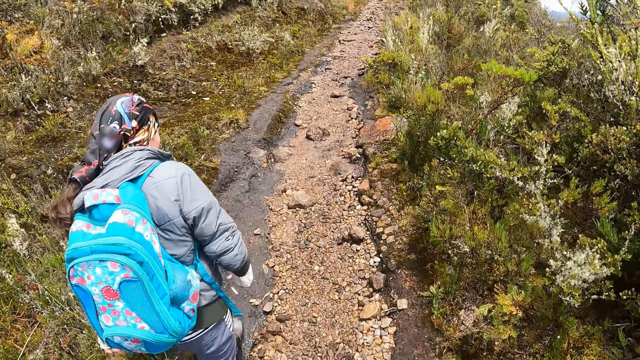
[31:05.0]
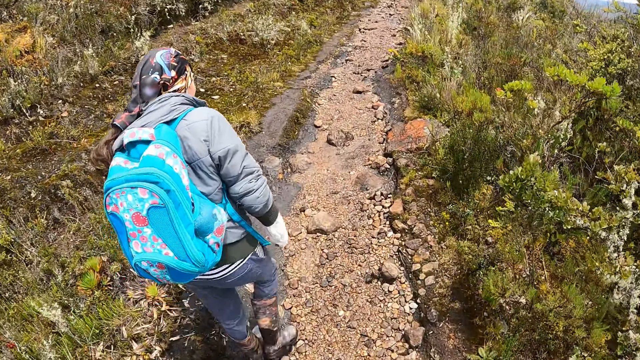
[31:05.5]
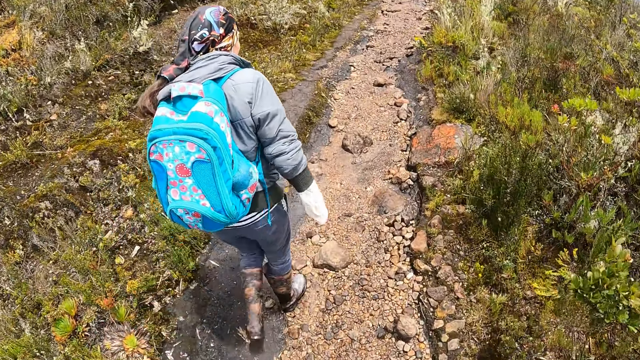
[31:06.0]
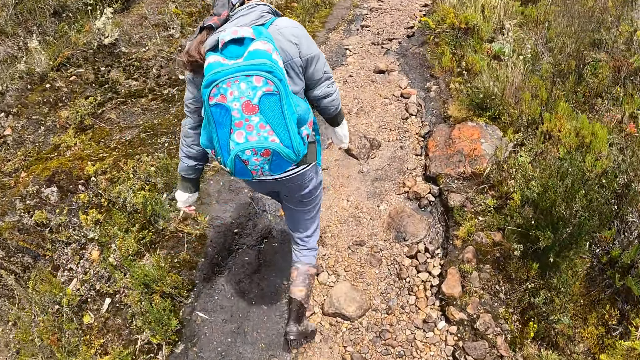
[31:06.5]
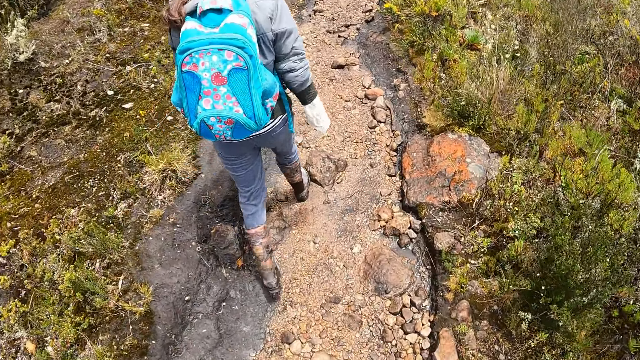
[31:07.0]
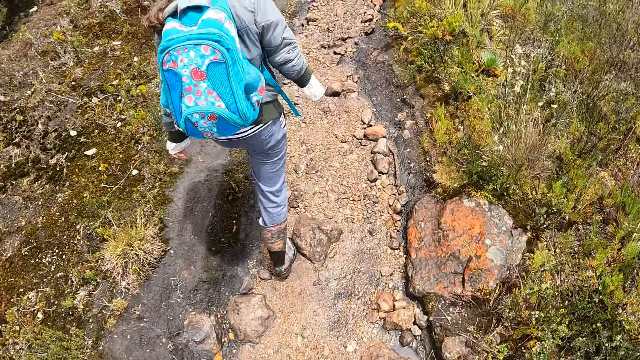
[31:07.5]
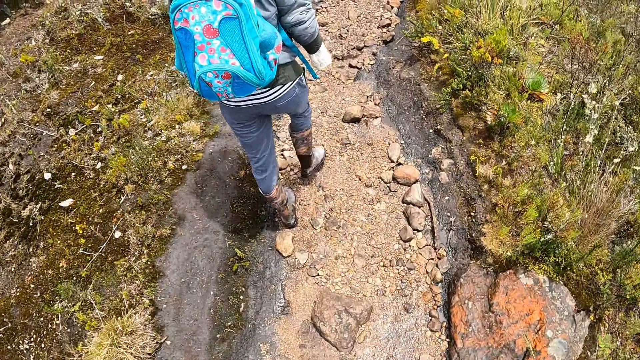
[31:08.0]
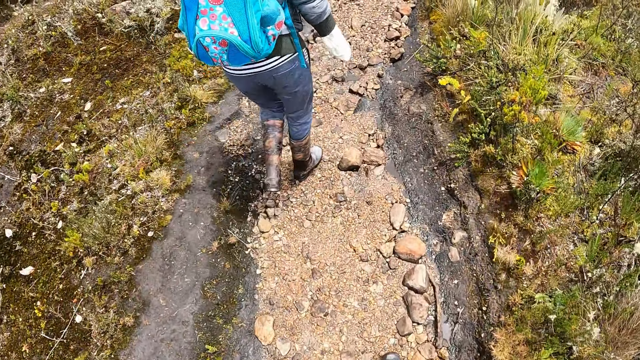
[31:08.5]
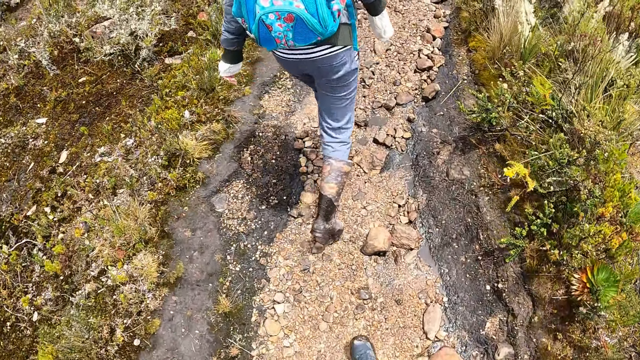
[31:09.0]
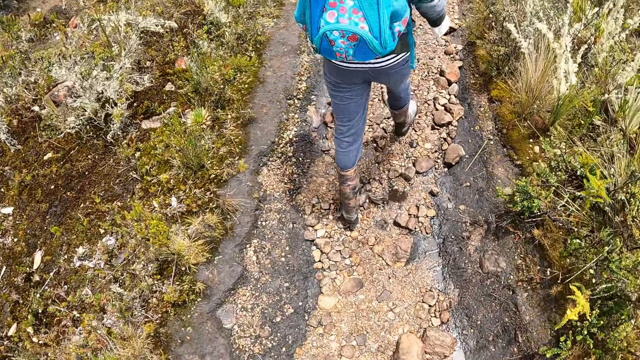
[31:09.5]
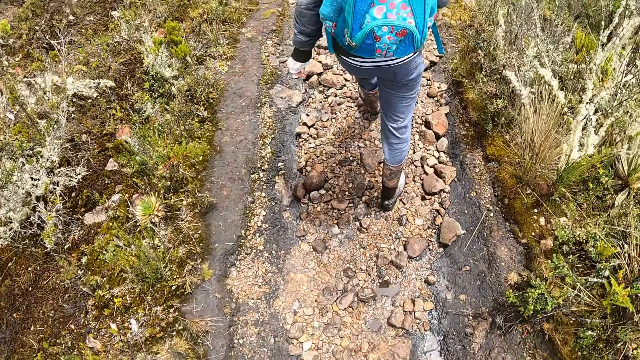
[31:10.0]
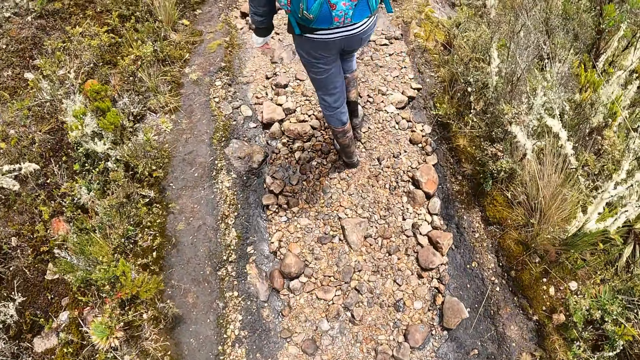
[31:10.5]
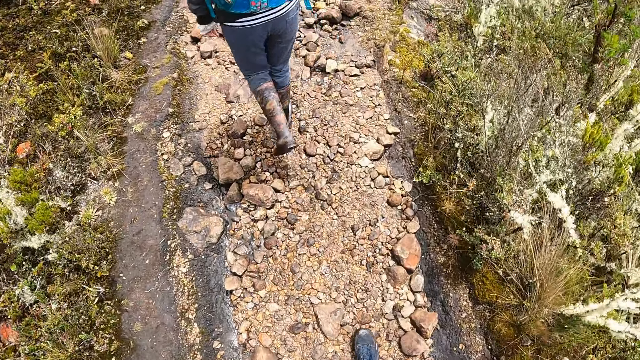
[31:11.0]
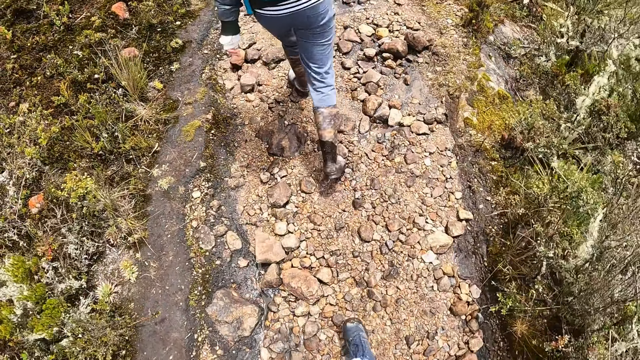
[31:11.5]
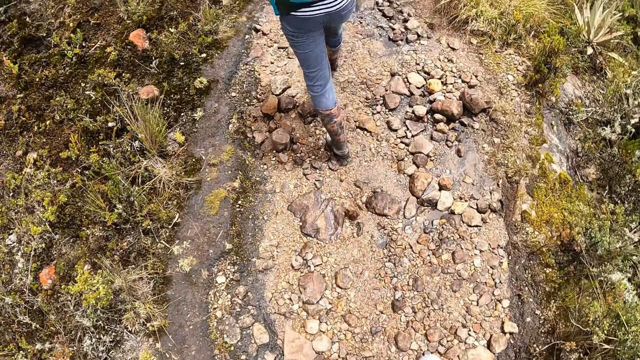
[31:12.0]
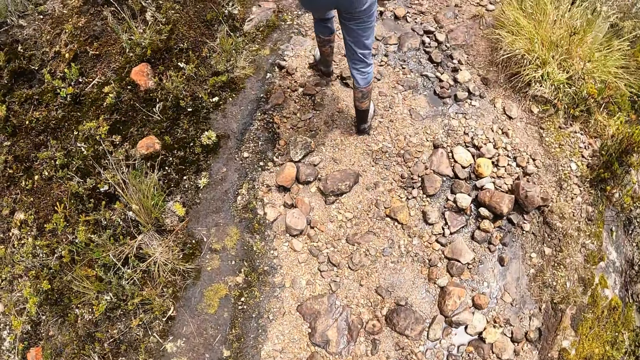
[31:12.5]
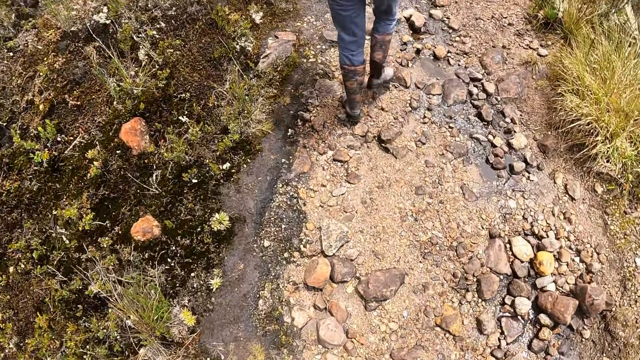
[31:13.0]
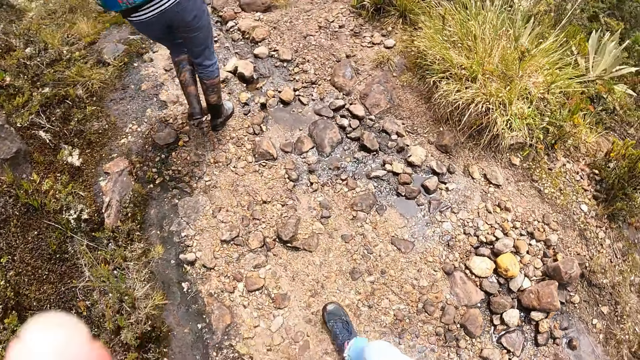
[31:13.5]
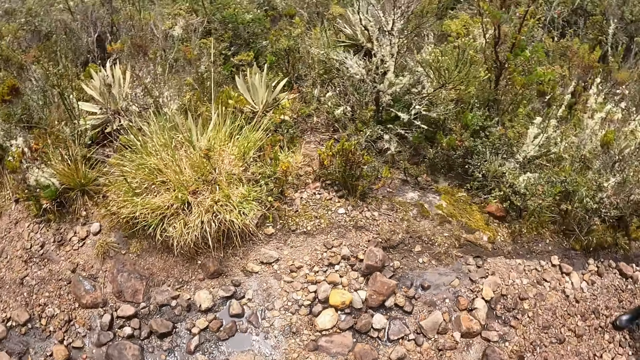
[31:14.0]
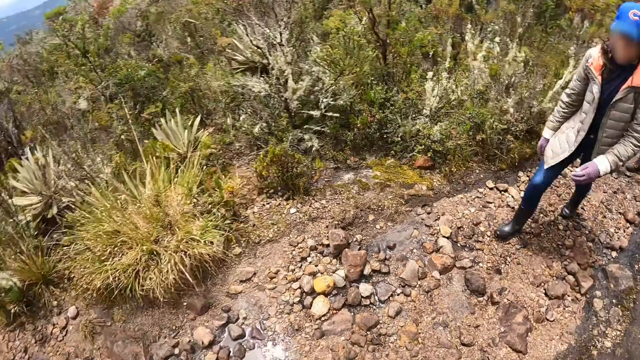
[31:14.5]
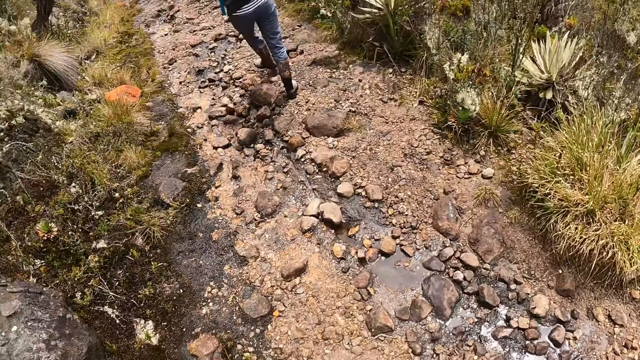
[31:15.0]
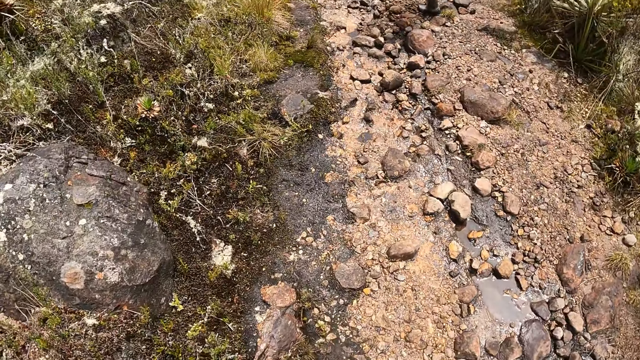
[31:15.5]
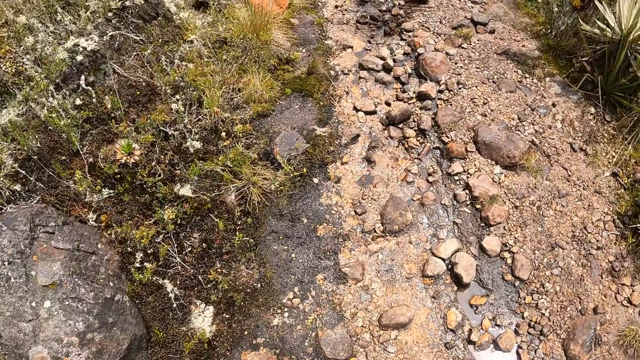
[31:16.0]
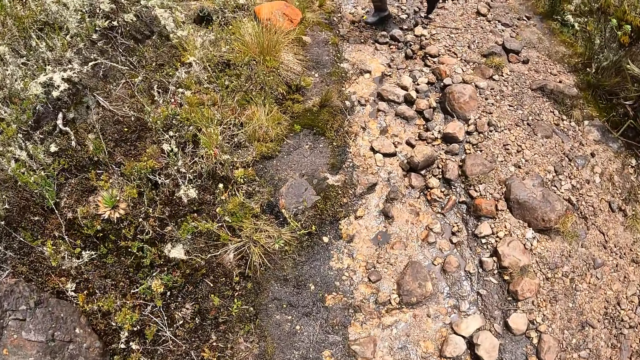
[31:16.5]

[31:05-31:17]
The camera wearer walks on the pathway. They touch the face.

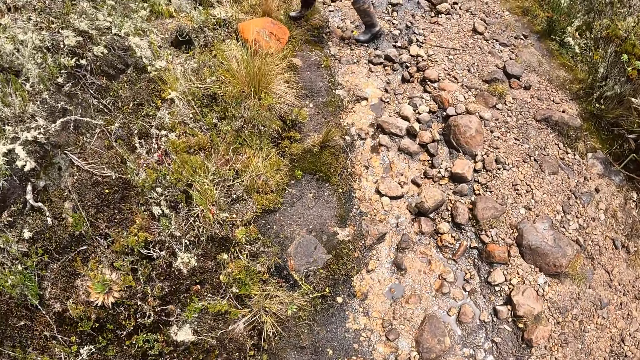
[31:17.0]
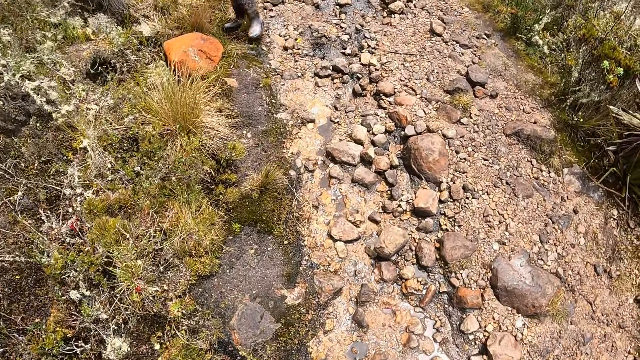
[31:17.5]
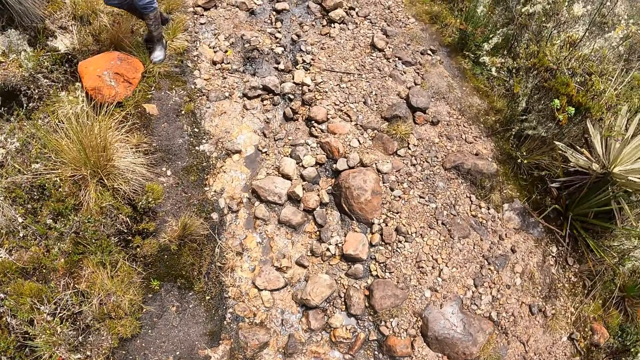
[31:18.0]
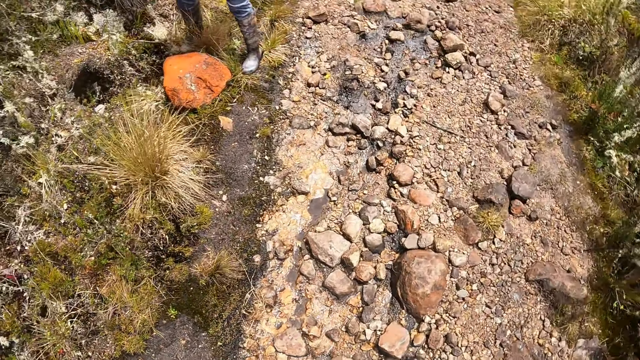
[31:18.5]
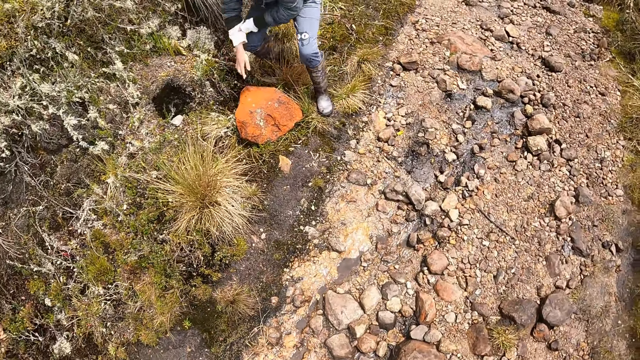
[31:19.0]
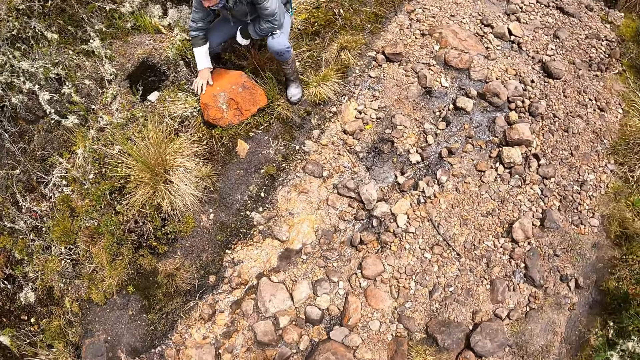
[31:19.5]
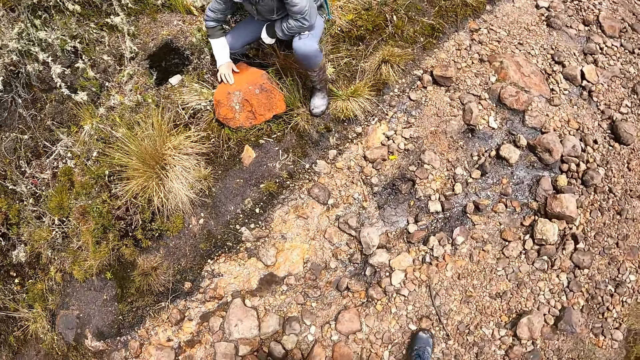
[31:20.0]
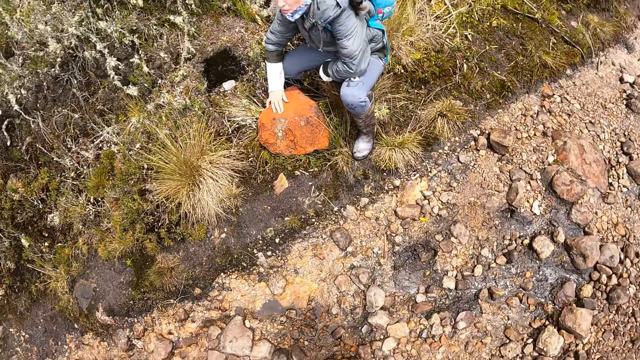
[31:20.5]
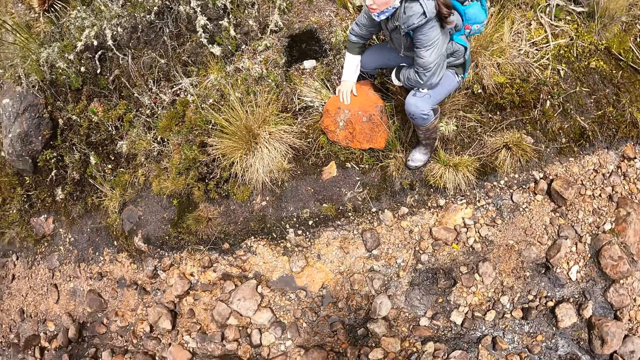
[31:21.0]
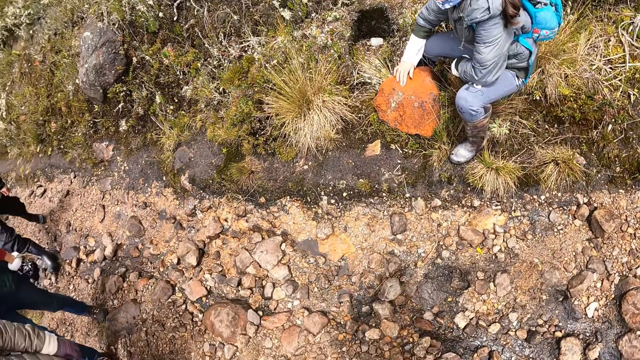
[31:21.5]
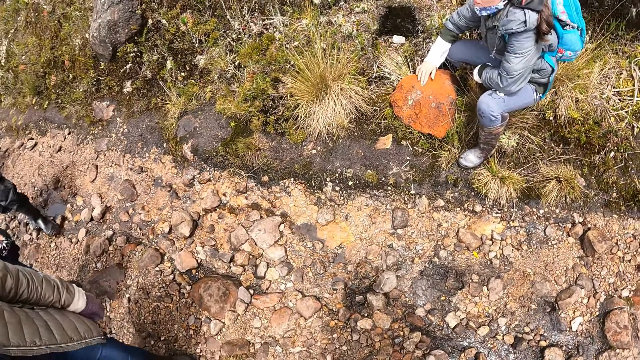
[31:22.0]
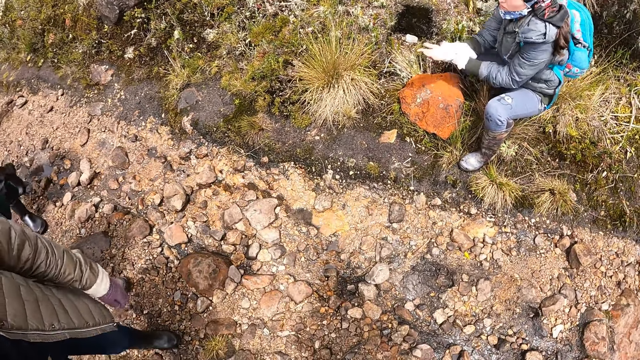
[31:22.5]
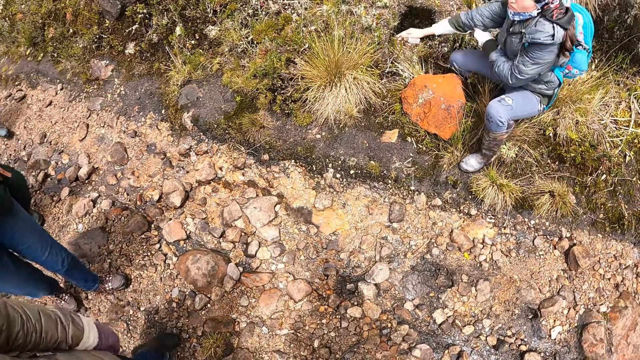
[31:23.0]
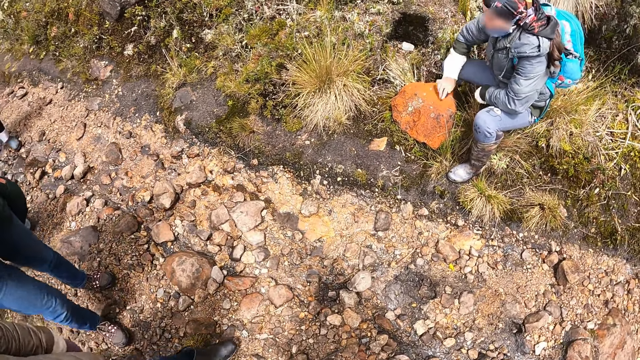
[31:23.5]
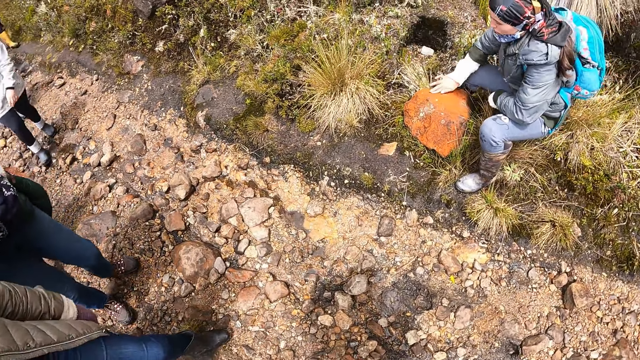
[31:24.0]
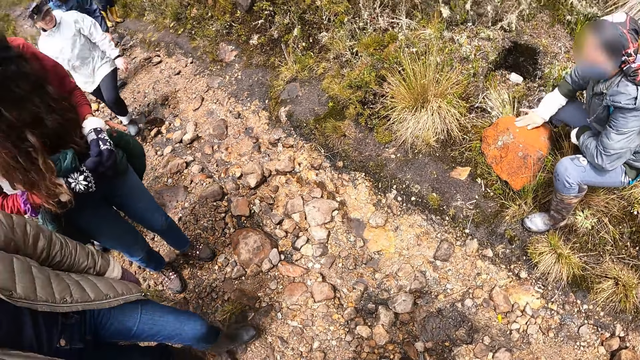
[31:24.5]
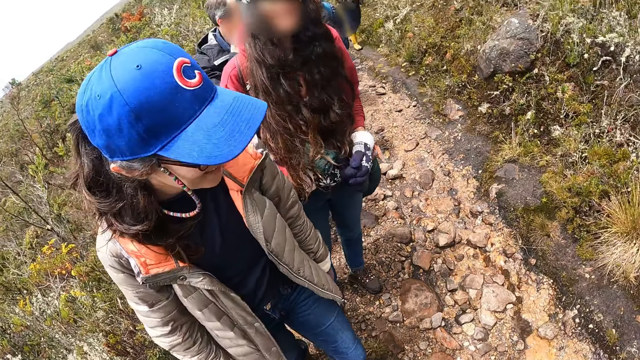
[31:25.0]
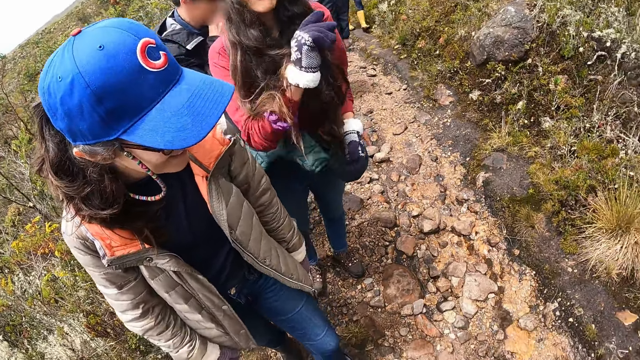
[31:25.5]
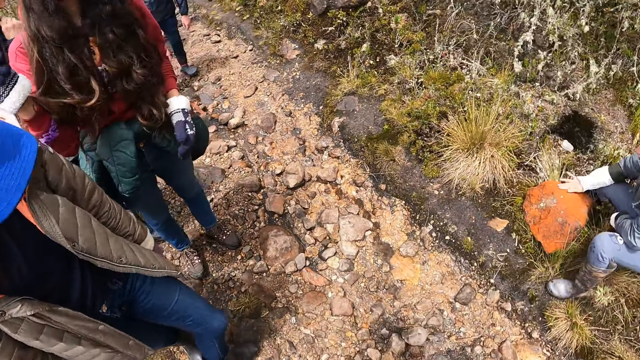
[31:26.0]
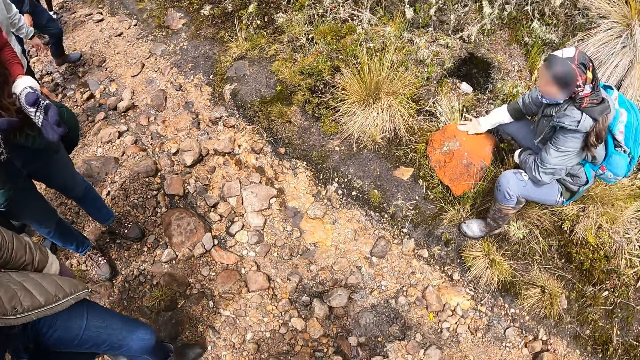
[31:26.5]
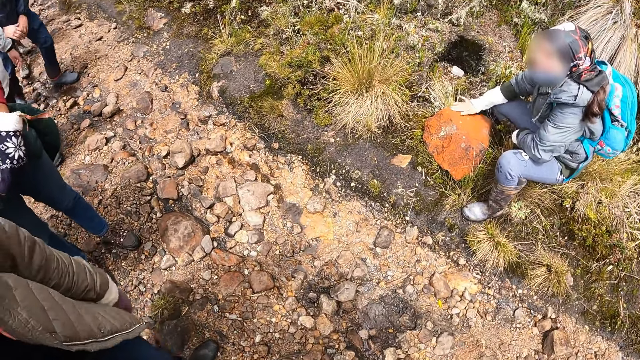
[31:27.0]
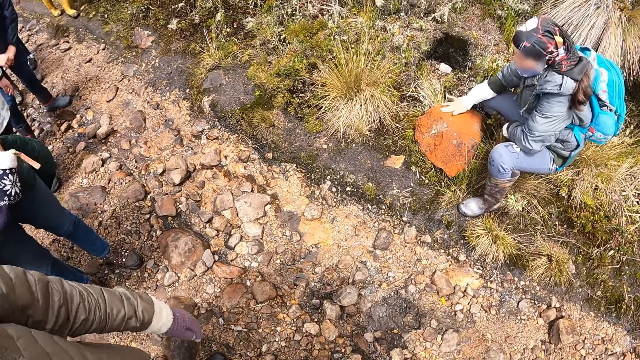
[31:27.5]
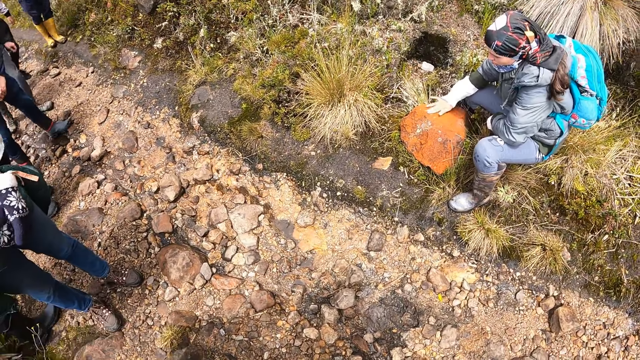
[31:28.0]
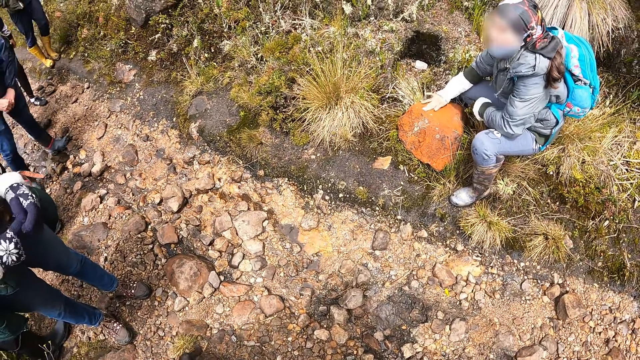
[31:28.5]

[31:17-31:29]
A woman touches a stone with her right hand. The woman adjusts a sleeve of her top with her left hand. The woman rubs the stone with her right hand. The camera wearer looks around.
